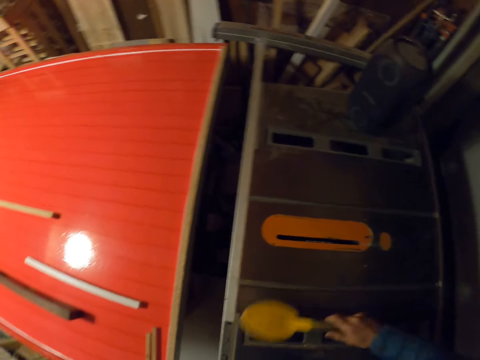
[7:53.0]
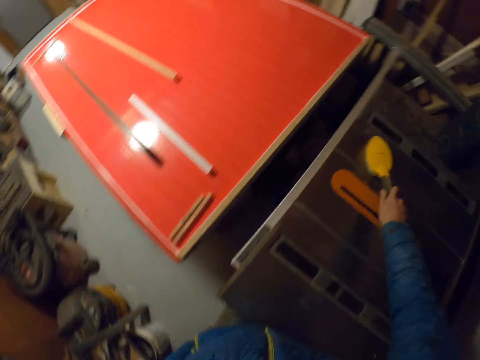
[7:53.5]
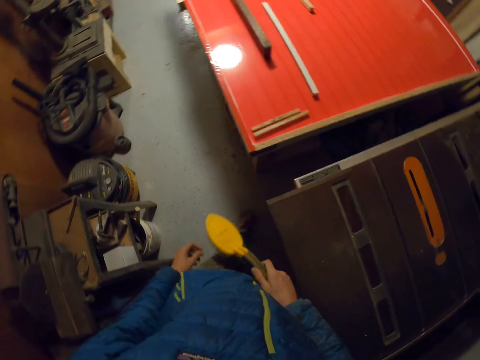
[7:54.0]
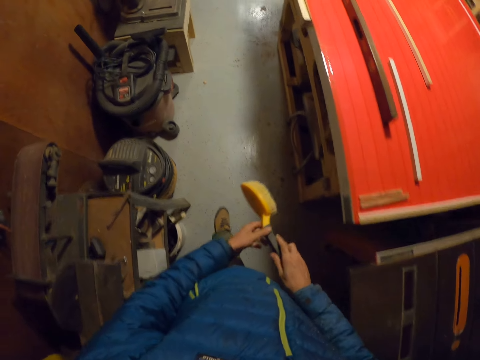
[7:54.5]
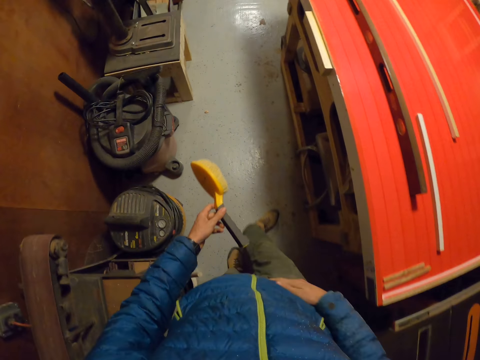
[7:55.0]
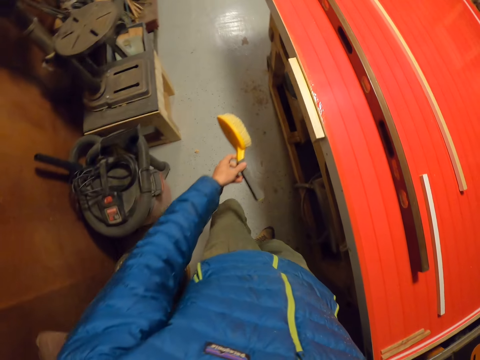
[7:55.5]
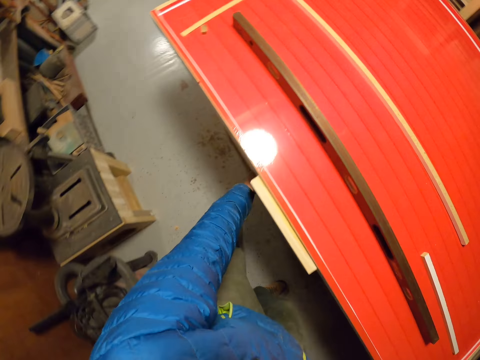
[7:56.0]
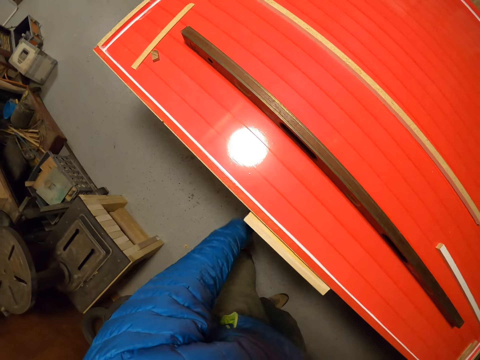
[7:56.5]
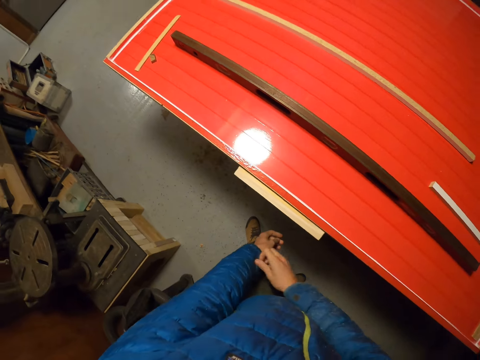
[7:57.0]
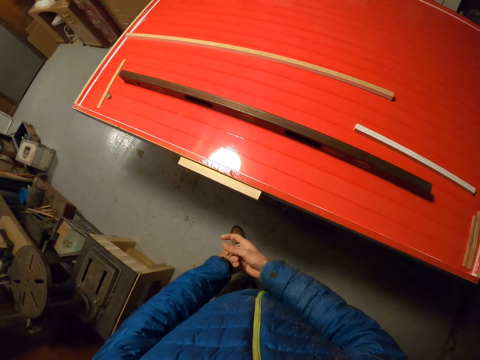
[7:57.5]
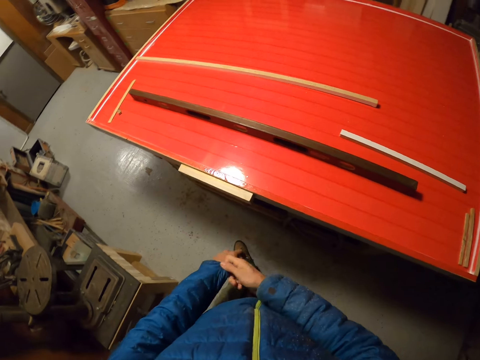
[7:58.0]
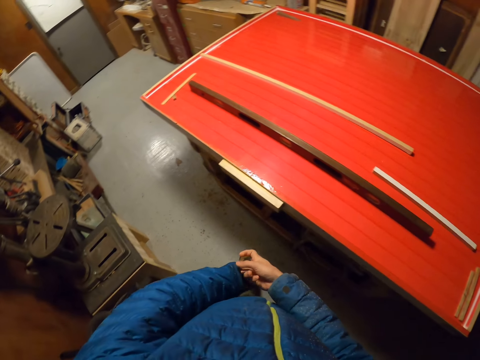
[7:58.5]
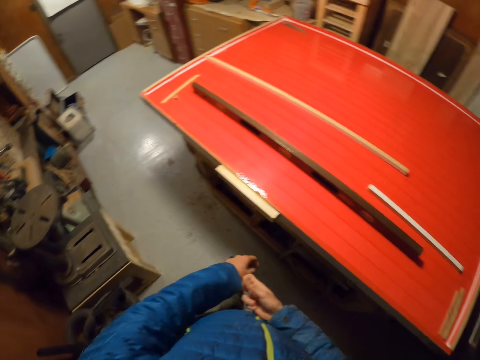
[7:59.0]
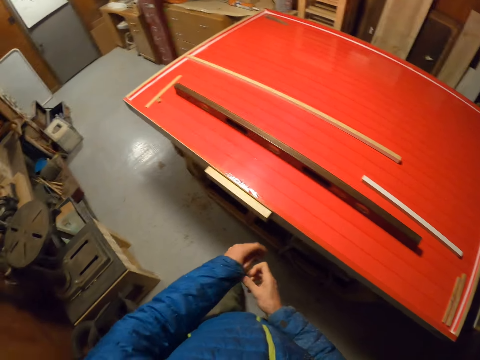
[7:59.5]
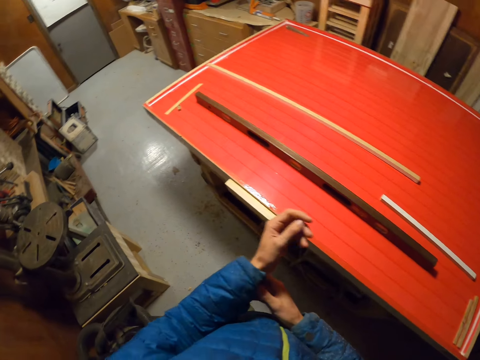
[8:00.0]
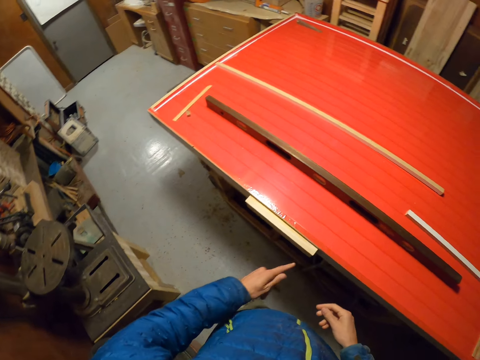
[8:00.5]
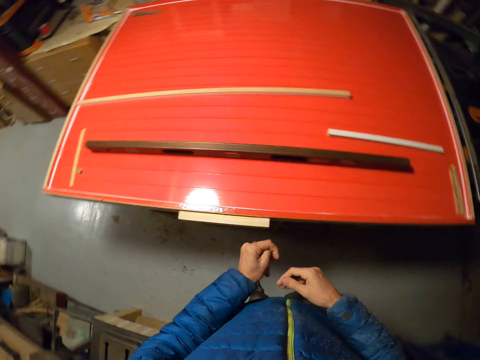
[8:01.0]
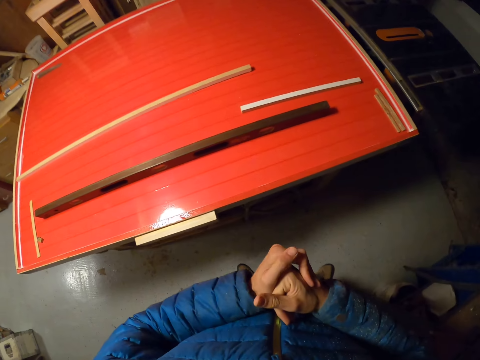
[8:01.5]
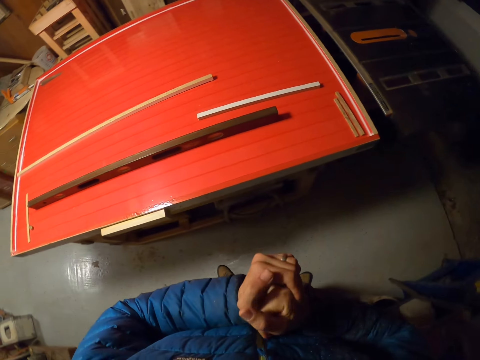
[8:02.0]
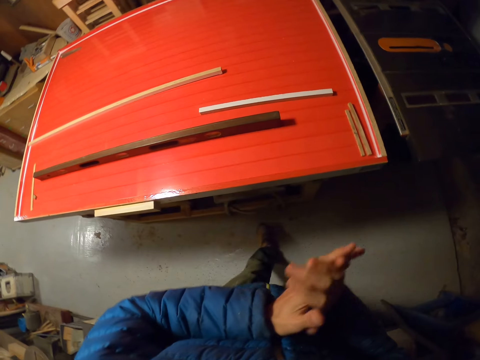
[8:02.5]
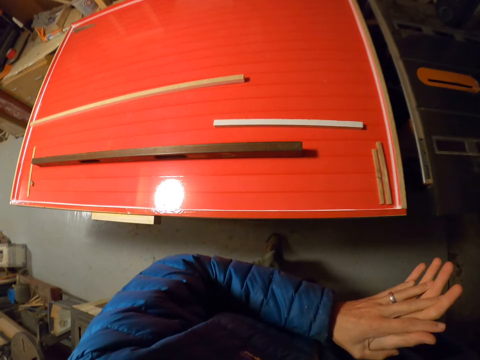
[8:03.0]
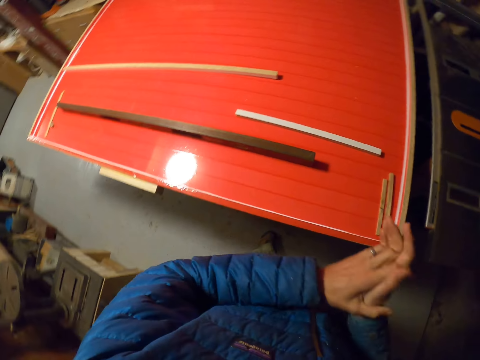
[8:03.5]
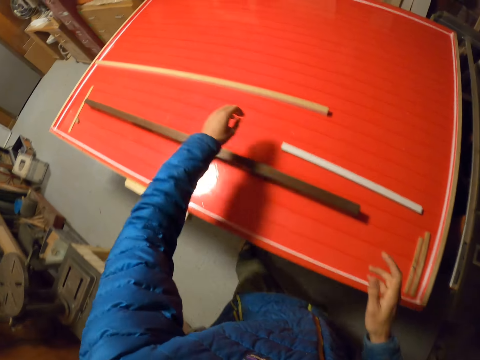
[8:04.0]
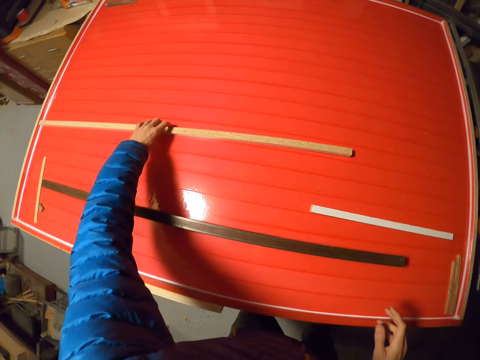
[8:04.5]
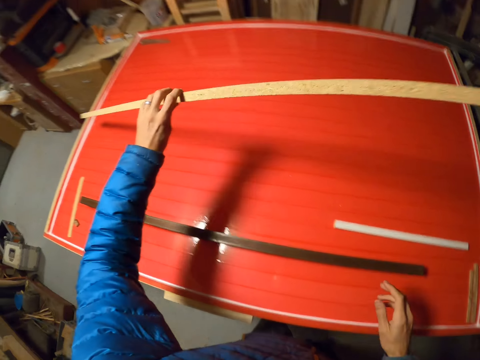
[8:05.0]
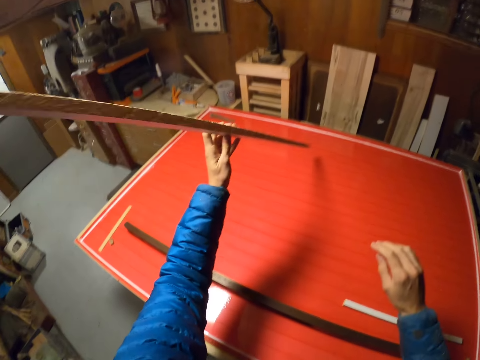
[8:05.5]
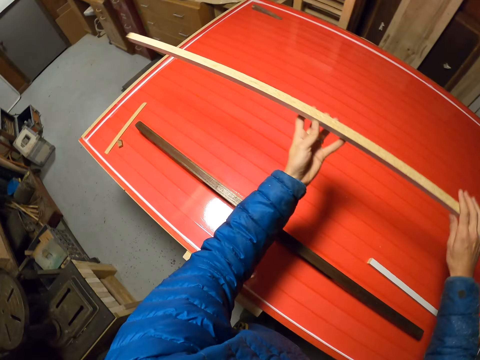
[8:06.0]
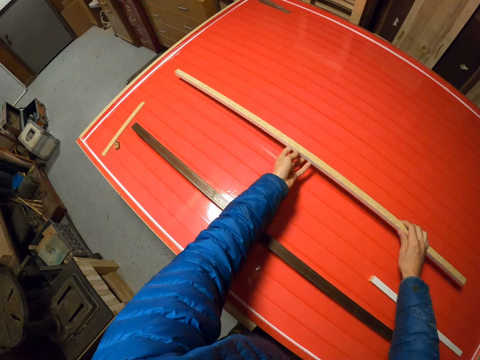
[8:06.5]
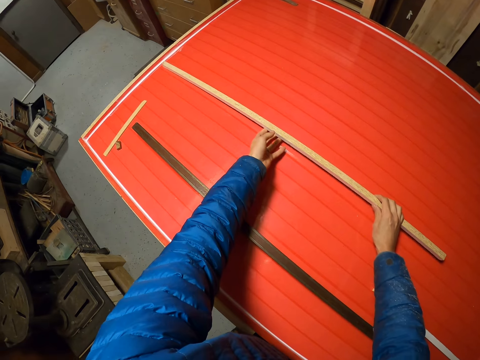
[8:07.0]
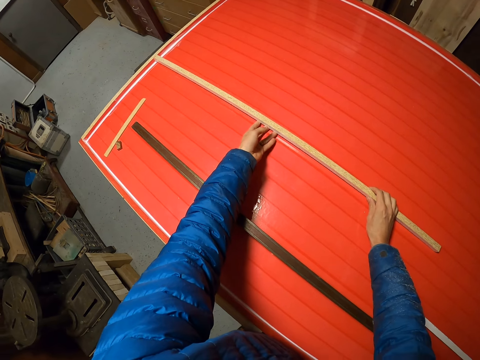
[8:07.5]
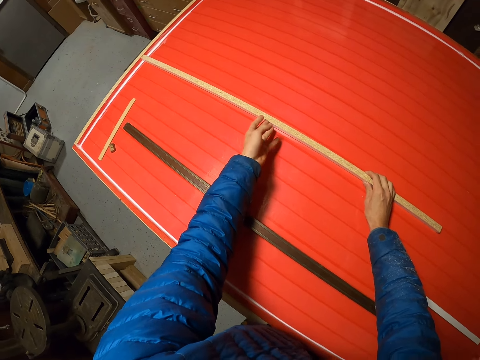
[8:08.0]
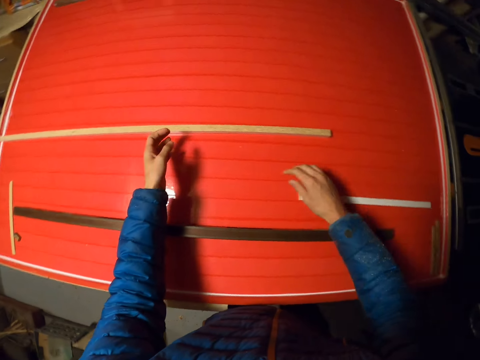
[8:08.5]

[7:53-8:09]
The camera wearer walks around the room. He drops the duster inside a compartment of the first table. He adjusts the left sleeve of his jacket with his right hand. He cracks his knuckles. He folds his hands and rubs his hands together. He picks a piece of wood and flips the piece of wood on the slab of wood with his right hand. He puts the piece of wood on the table.

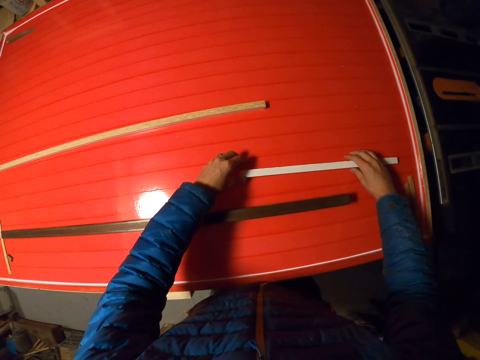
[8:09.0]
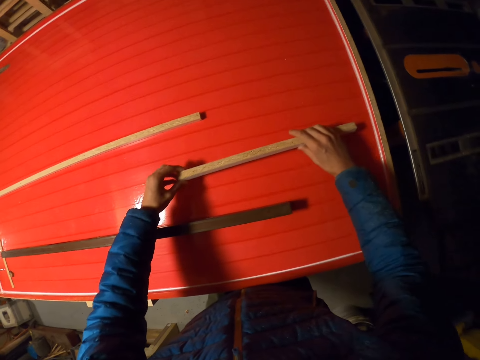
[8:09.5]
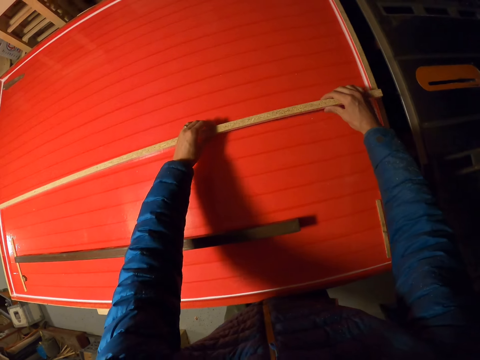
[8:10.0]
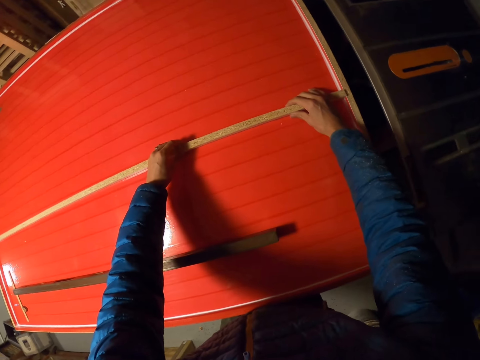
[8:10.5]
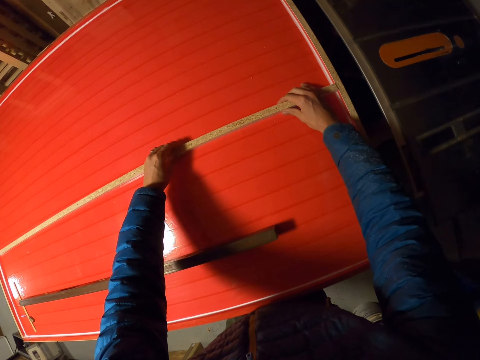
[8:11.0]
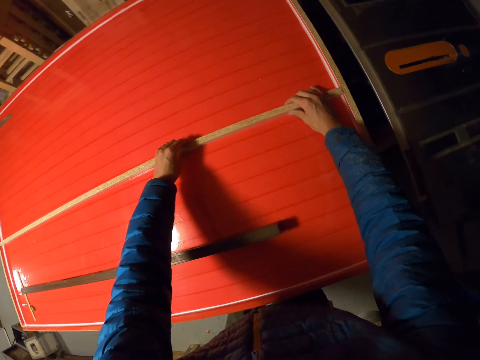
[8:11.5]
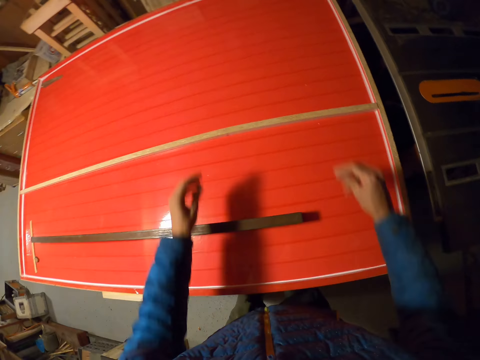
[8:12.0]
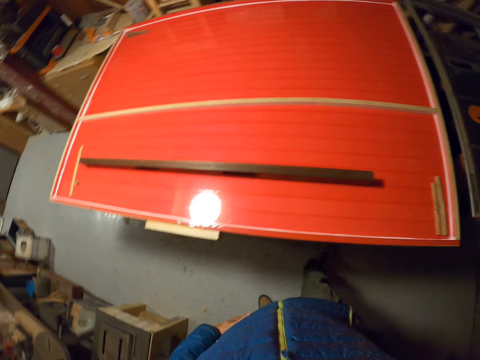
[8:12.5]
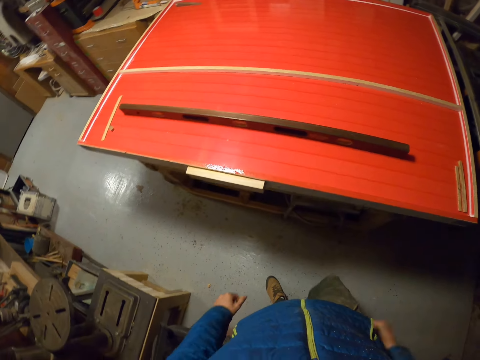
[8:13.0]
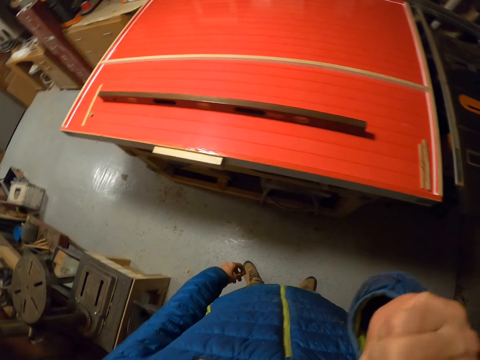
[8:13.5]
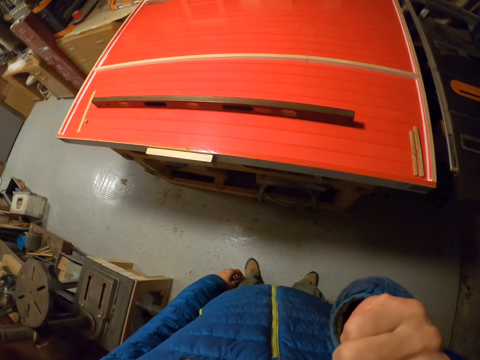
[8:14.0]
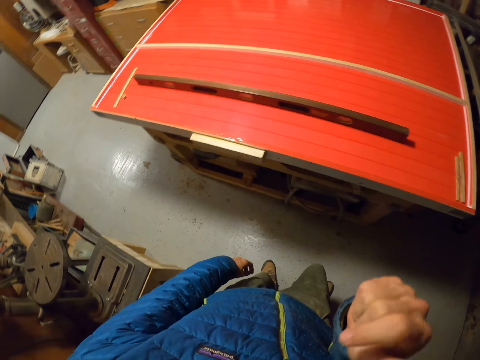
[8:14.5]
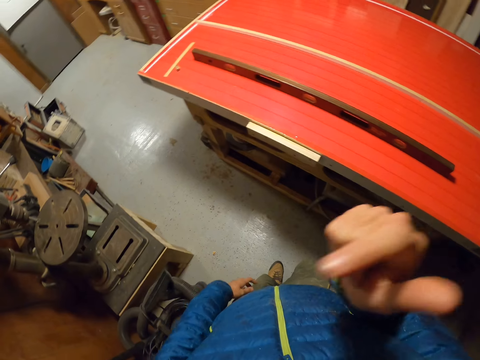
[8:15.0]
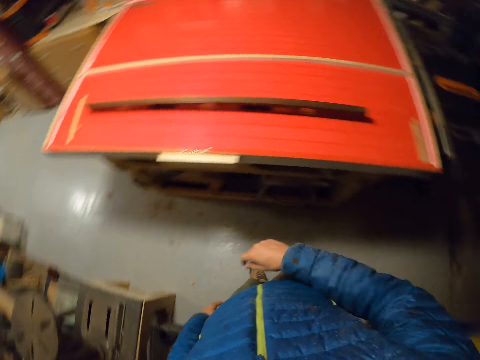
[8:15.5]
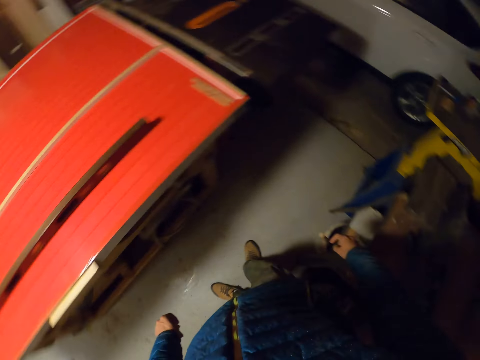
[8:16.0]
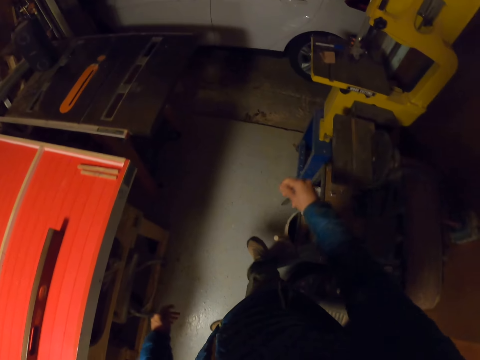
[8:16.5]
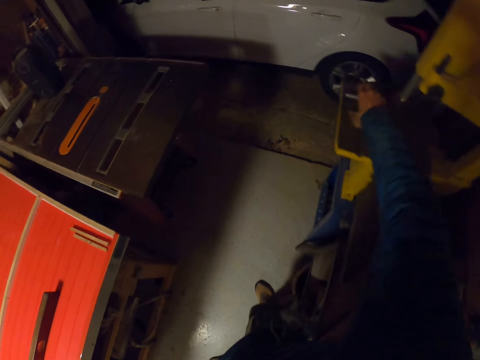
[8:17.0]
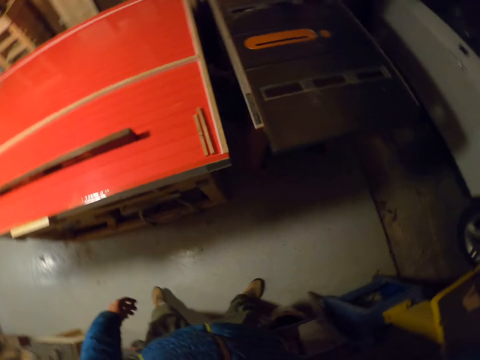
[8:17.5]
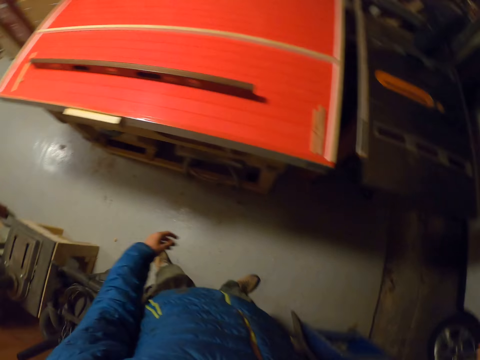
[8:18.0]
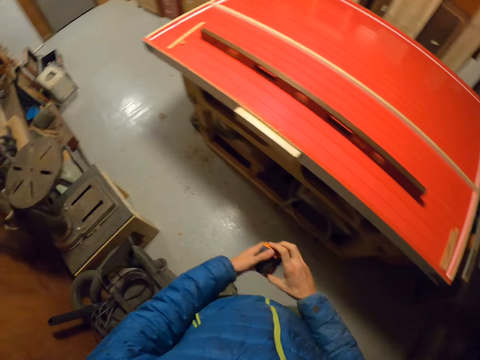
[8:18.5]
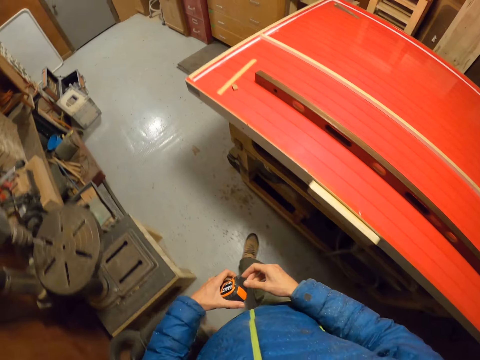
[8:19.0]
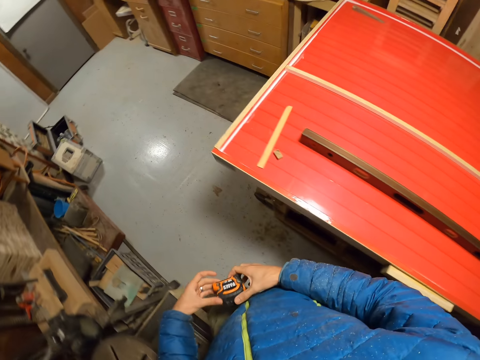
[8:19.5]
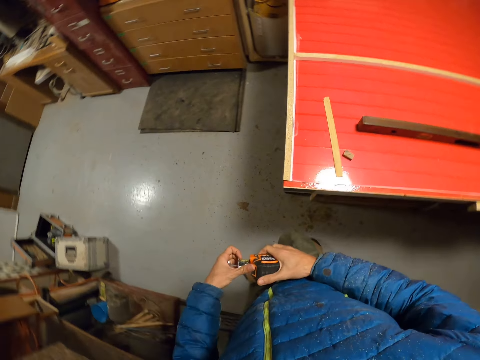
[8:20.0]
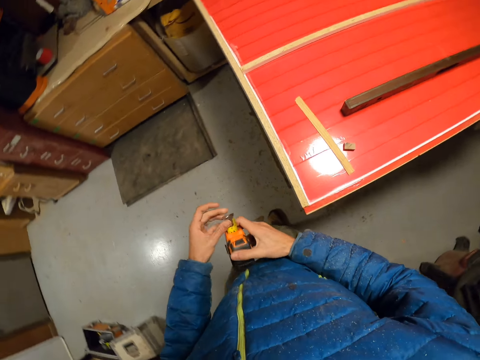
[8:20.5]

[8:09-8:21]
The camera wearer moves the halved piece of wood on the slab of wood beside the piece of wood with his hand. He picks the small piece of wood and puts the piece of wood on the table. He touches his face with his right hand. He swings his hands. He picks the measuring tape or metric tape measure from the wooden platform with his right hand. He walks around the room.
